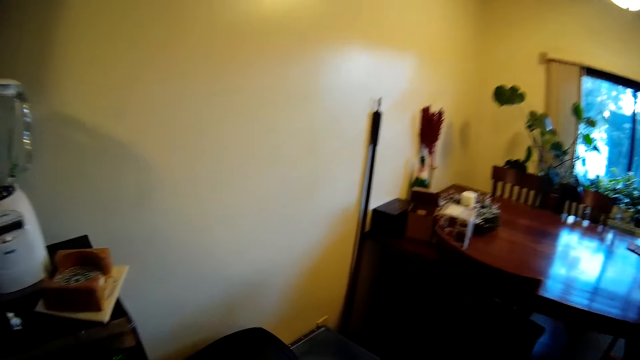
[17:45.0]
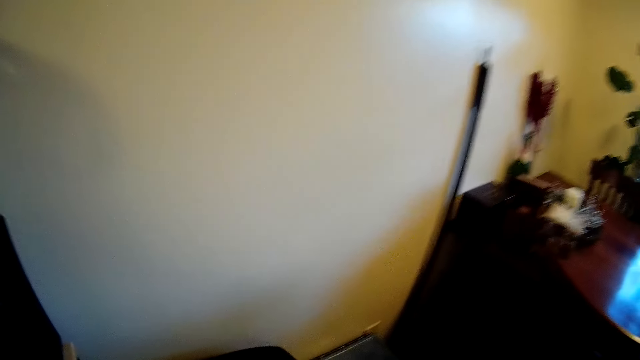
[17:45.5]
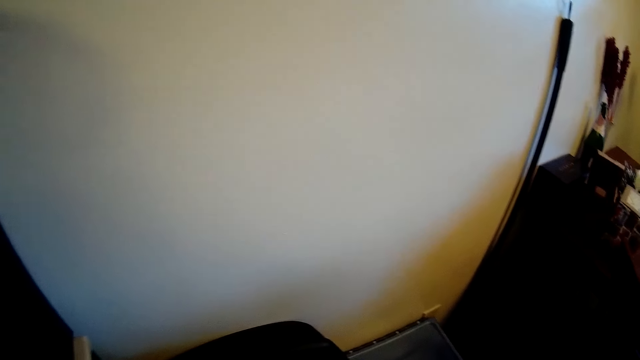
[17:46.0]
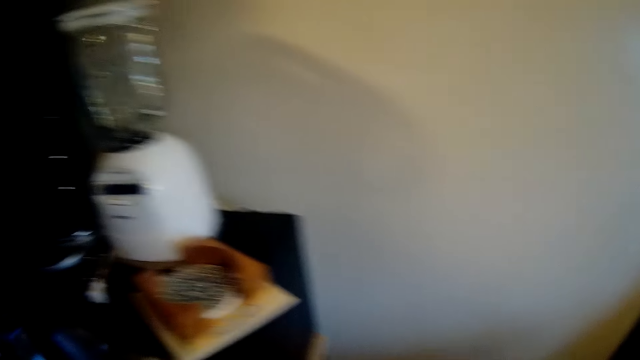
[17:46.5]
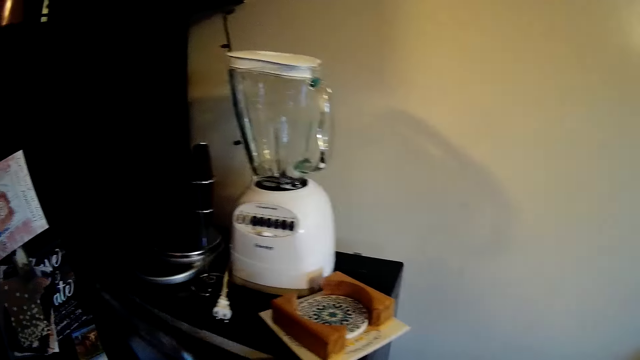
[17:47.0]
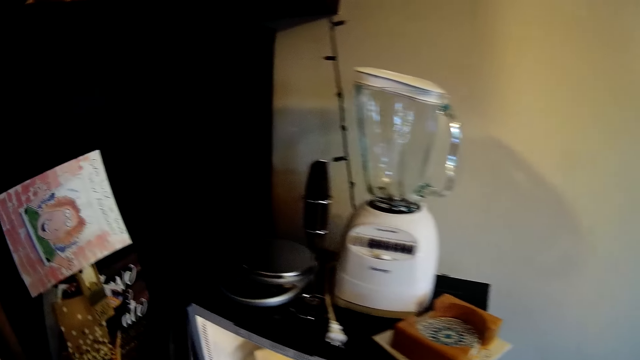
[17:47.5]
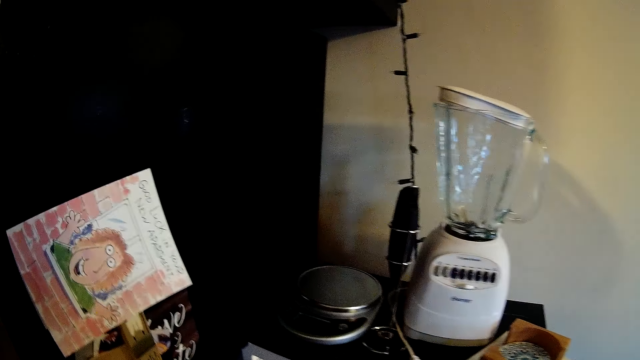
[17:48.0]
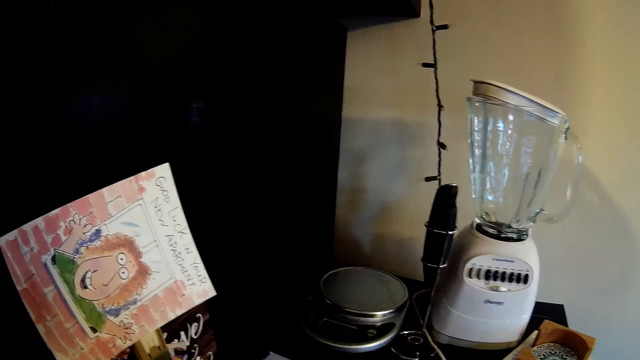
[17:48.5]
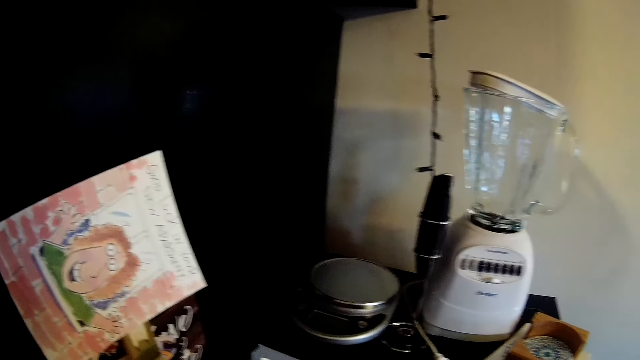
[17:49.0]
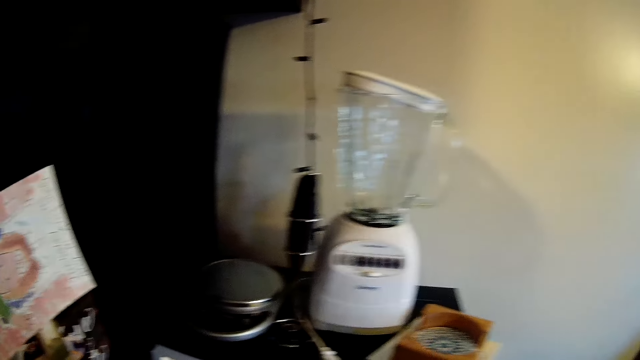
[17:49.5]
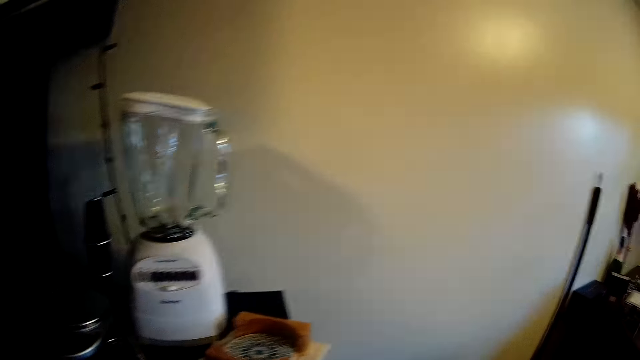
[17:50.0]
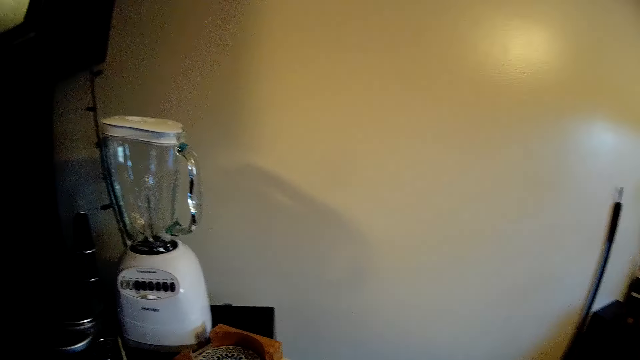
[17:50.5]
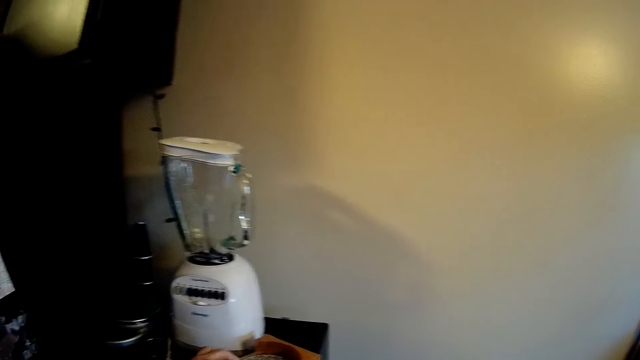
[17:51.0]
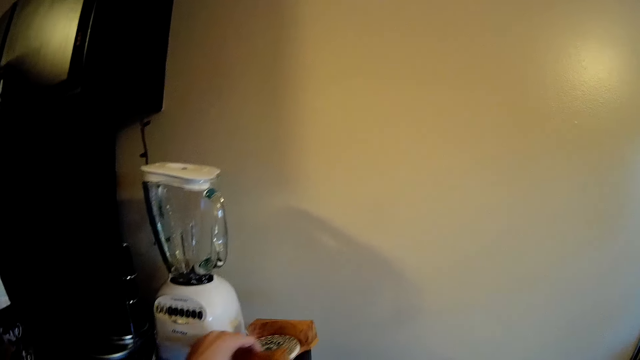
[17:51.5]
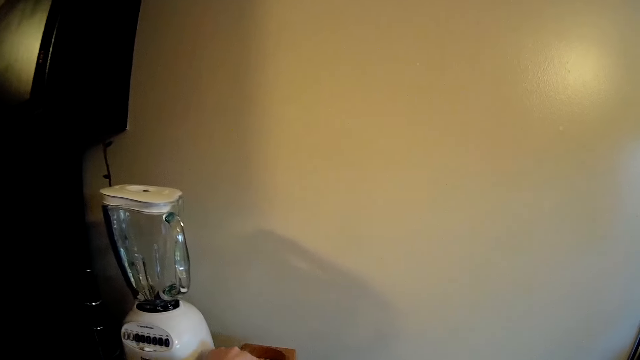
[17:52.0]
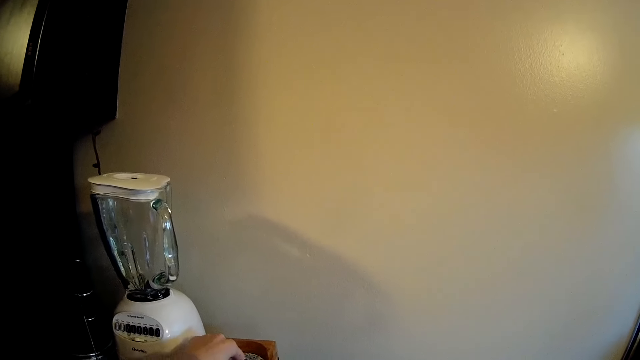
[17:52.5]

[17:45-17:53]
The camera wearer shifts a grater on an oven.

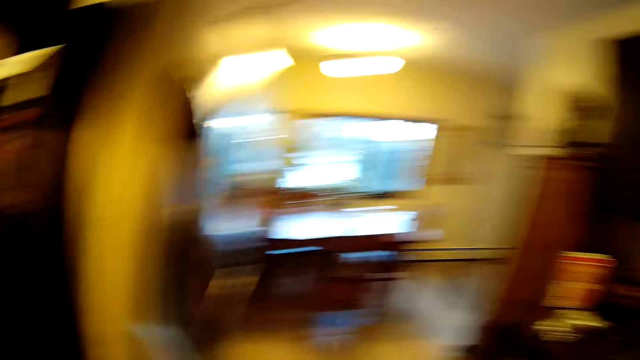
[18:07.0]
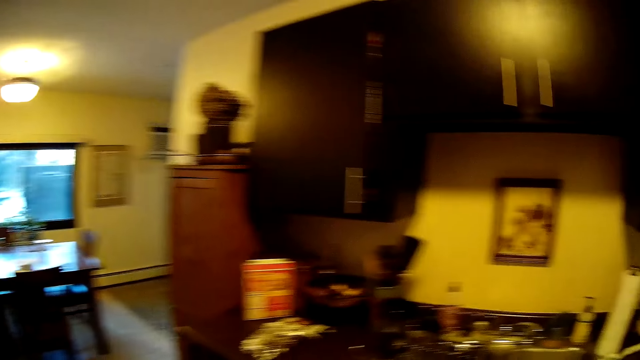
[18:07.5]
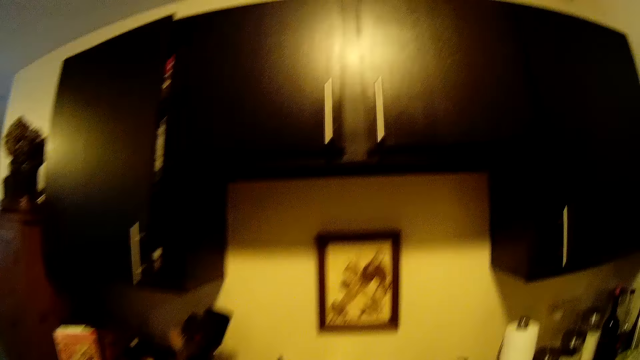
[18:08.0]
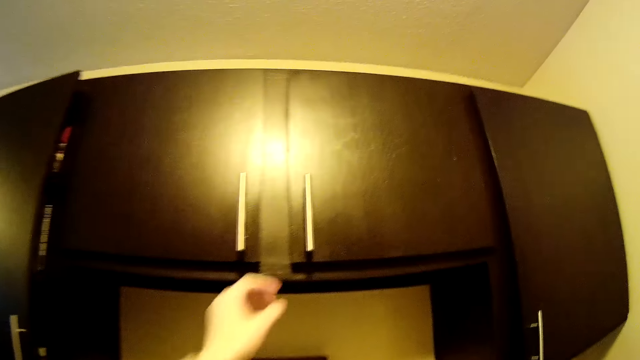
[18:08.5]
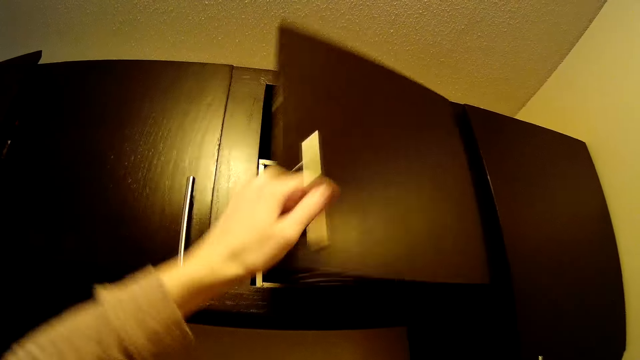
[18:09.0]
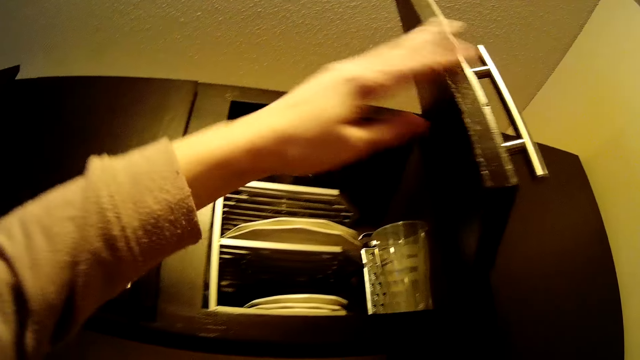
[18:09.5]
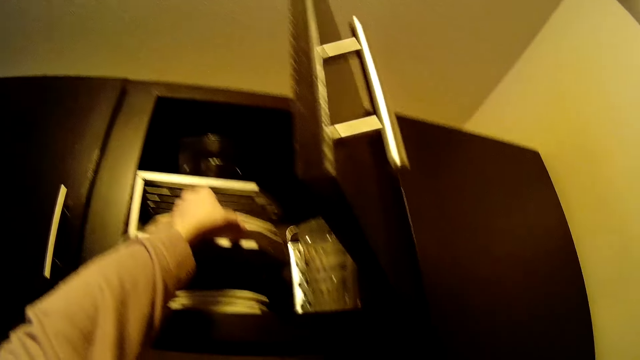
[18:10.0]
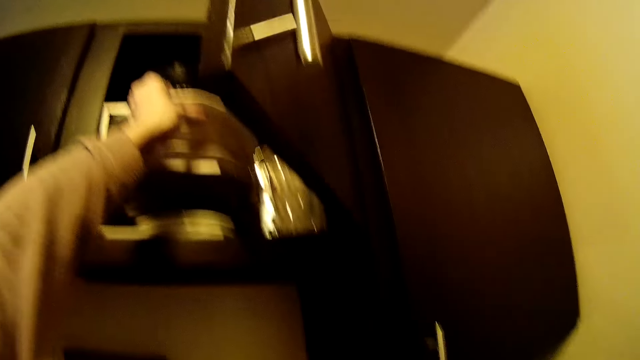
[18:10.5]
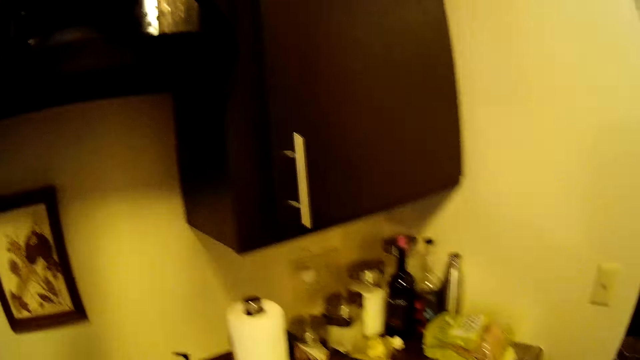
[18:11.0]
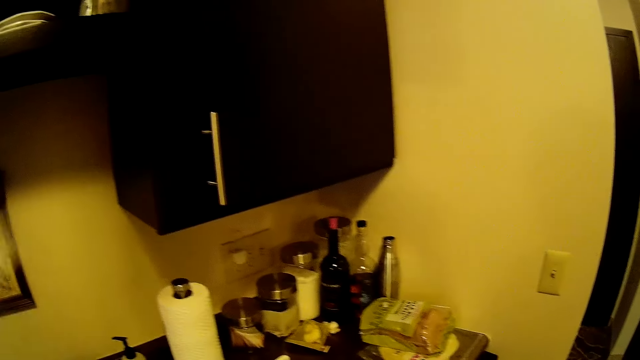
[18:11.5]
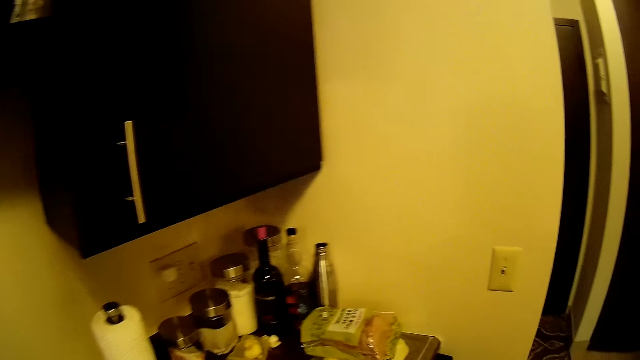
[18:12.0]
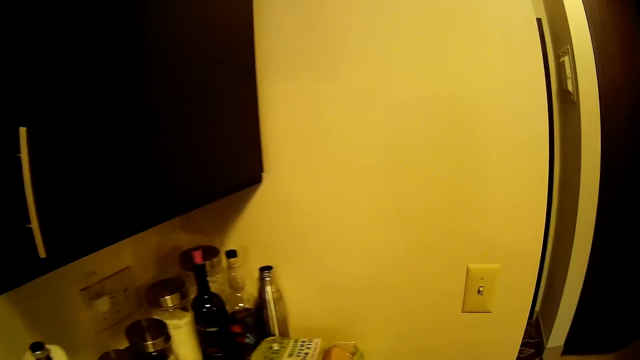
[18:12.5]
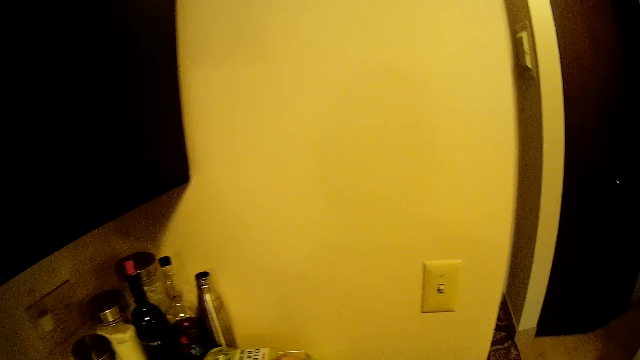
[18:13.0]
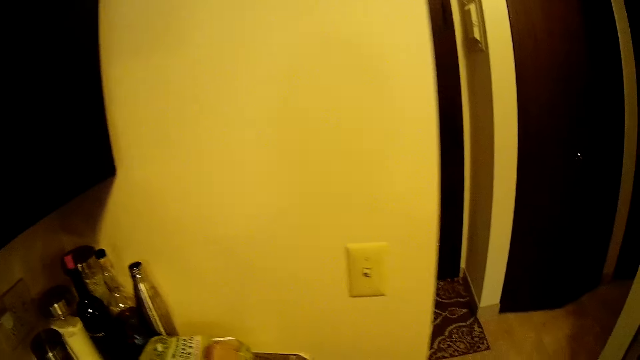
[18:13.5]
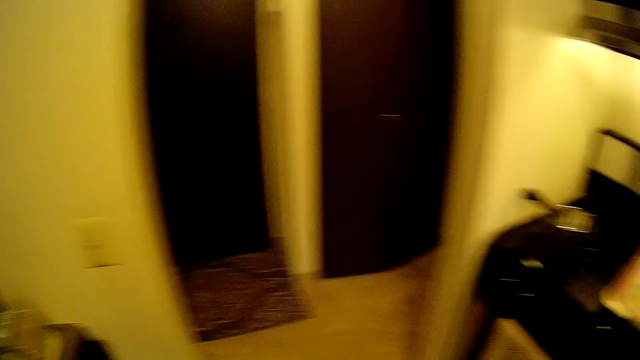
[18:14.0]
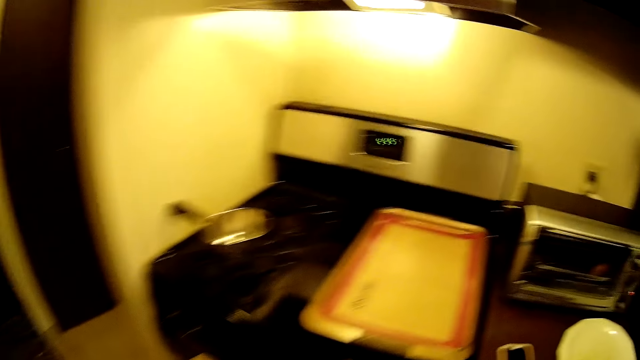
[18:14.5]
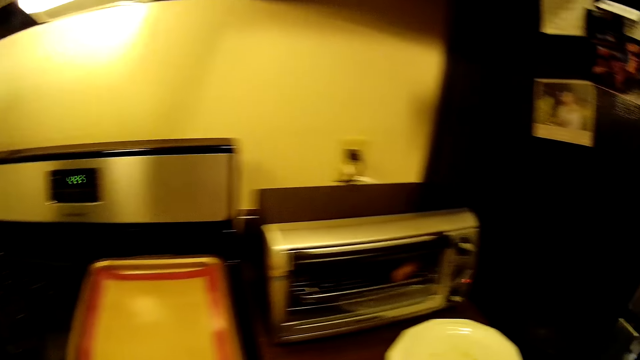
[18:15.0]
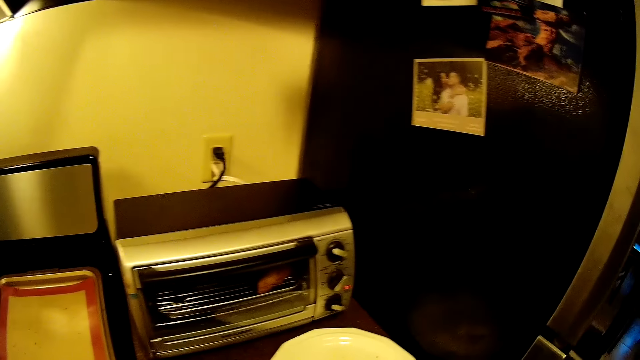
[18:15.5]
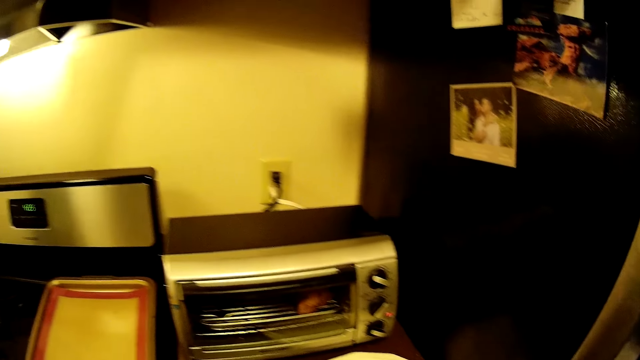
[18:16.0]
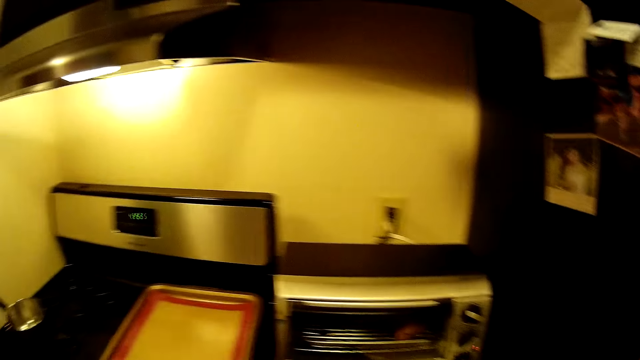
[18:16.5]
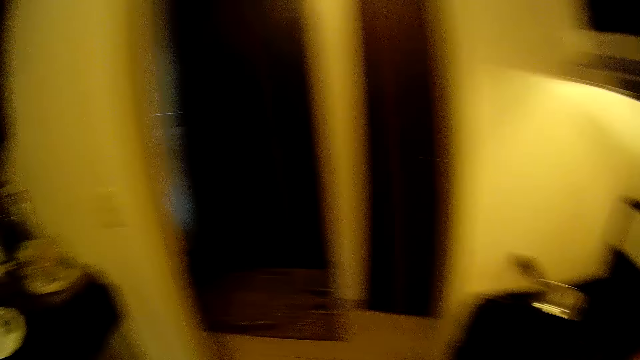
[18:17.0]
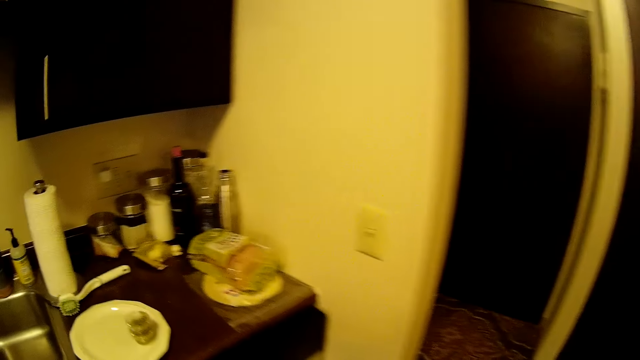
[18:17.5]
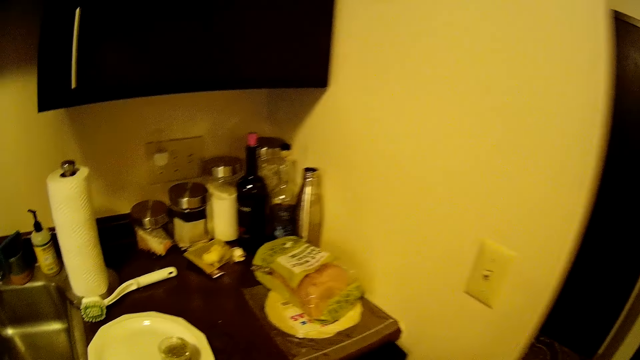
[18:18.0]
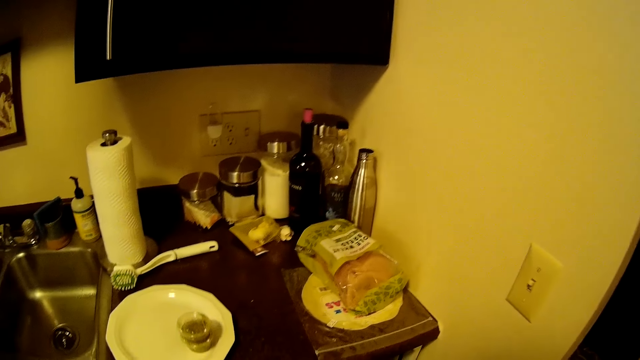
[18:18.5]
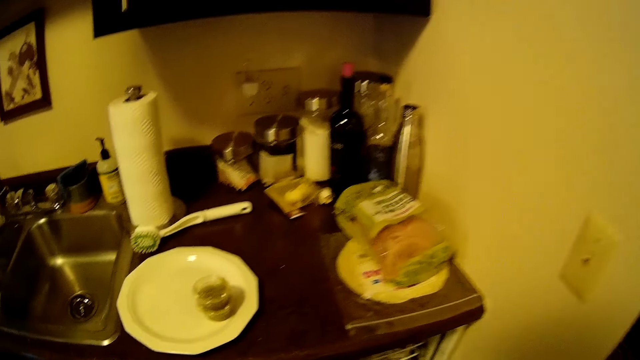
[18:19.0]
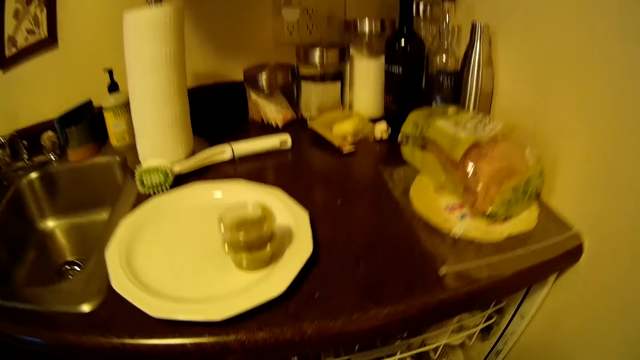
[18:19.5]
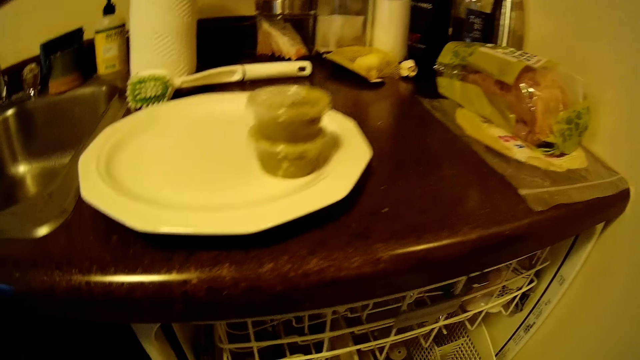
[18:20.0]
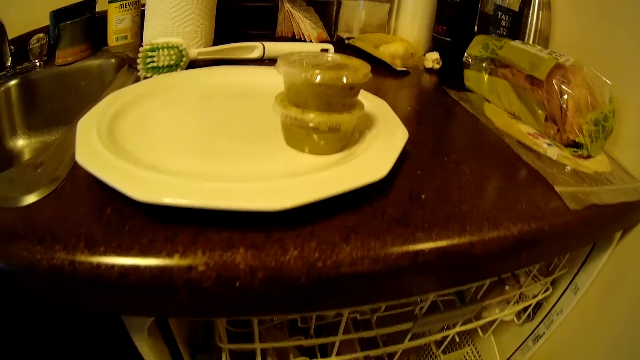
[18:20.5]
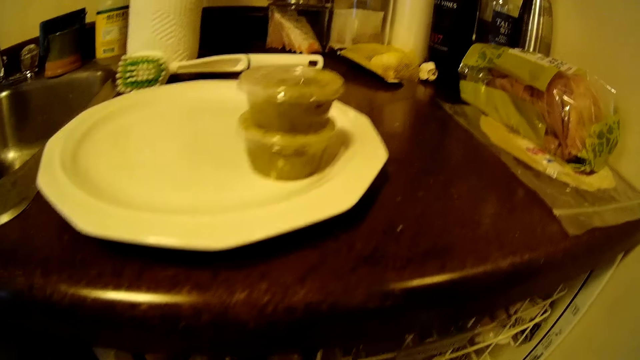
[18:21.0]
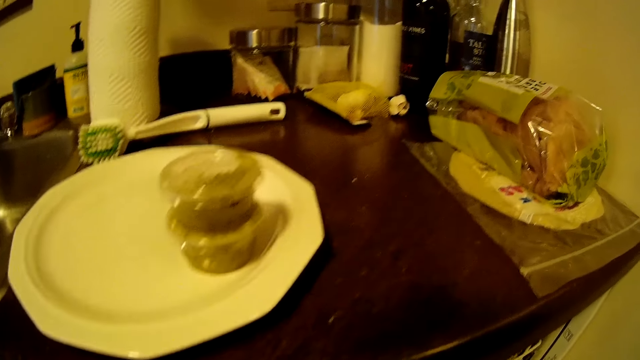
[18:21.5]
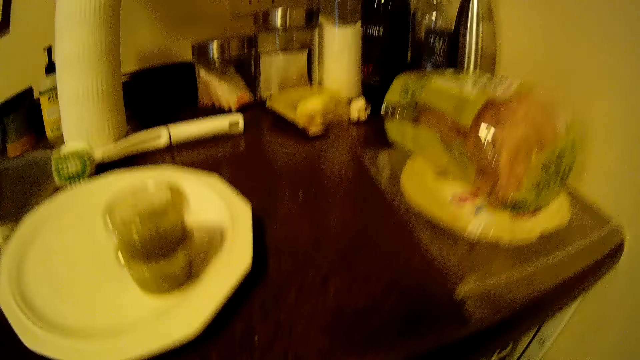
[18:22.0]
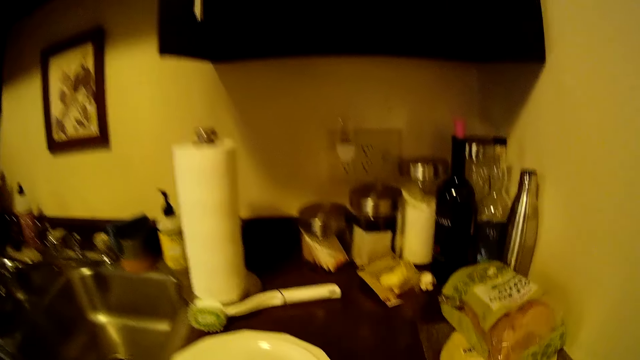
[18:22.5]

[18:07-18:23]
The camera wearer opens a wall cupboard with his left hand. They take a ceramic plate from the cupboard with his left hand. They walk in the kitchen. They open a dishwasher with her left hand. They drop the plate in the dishwasher with her left hand.
